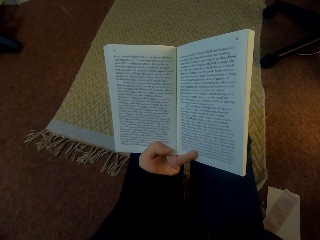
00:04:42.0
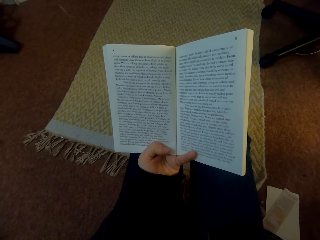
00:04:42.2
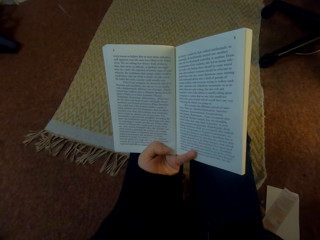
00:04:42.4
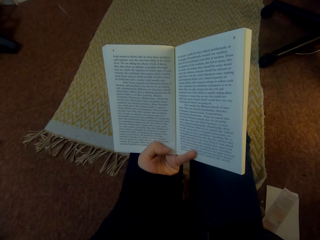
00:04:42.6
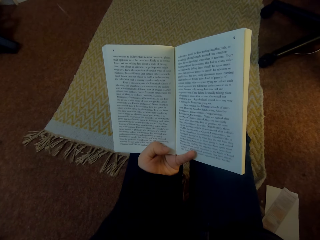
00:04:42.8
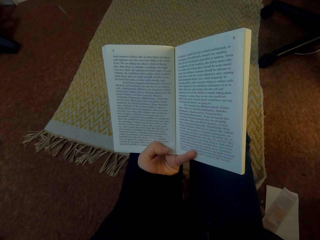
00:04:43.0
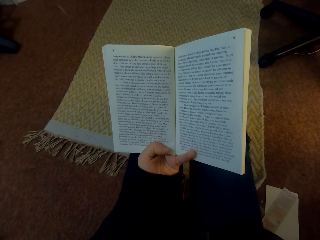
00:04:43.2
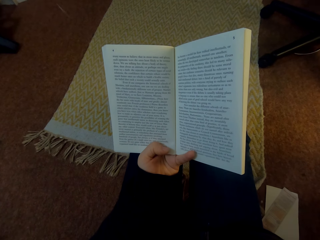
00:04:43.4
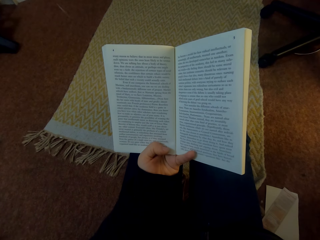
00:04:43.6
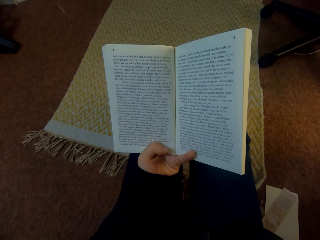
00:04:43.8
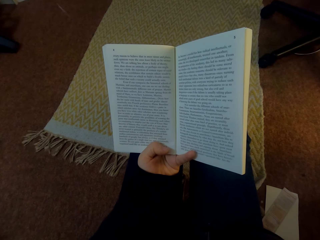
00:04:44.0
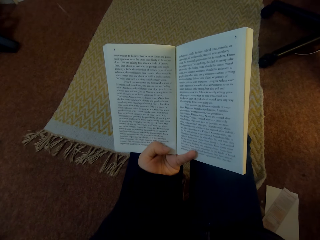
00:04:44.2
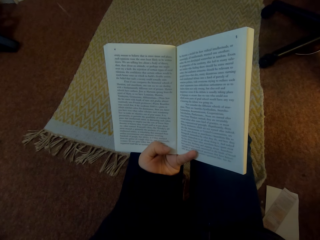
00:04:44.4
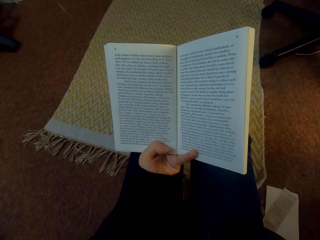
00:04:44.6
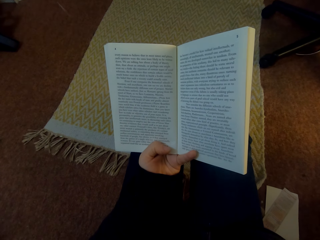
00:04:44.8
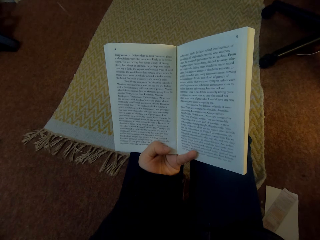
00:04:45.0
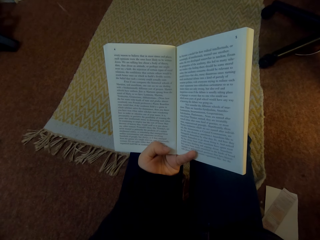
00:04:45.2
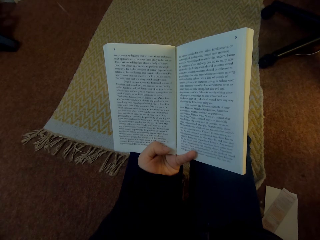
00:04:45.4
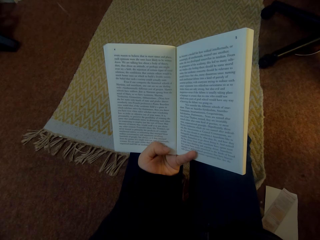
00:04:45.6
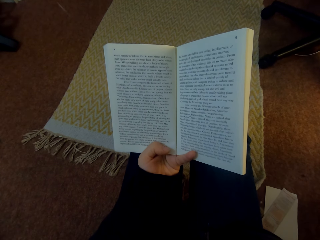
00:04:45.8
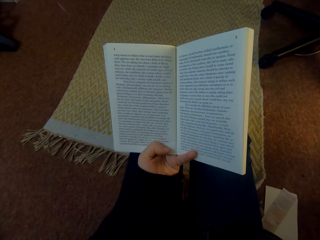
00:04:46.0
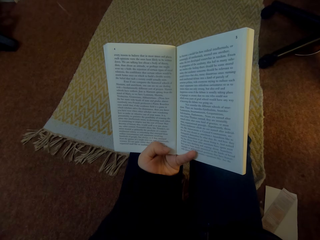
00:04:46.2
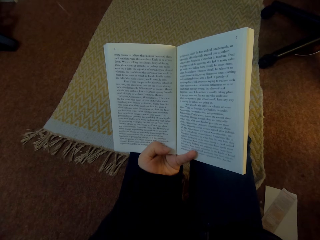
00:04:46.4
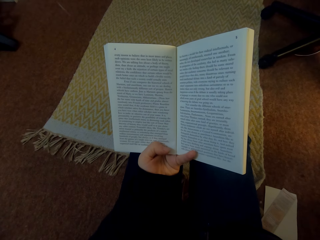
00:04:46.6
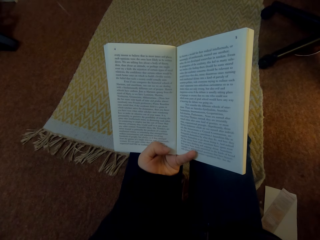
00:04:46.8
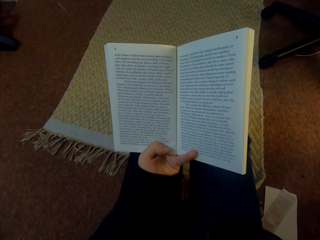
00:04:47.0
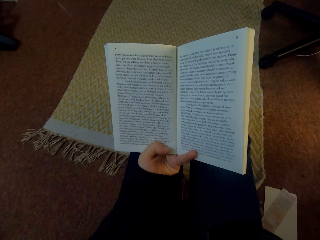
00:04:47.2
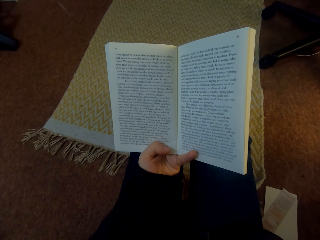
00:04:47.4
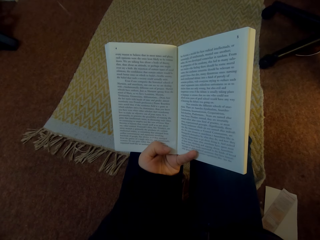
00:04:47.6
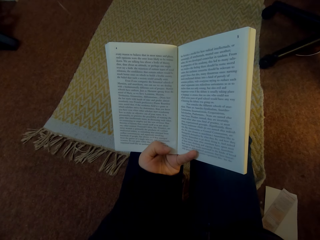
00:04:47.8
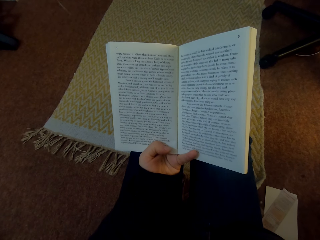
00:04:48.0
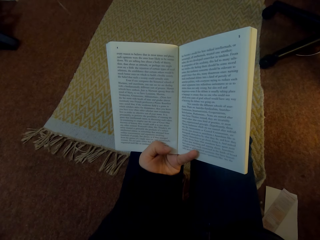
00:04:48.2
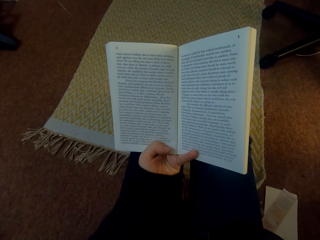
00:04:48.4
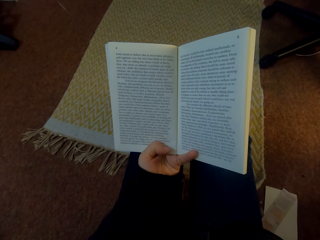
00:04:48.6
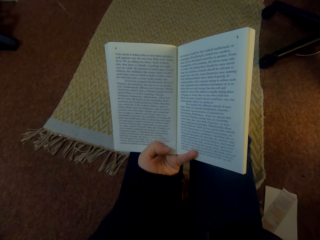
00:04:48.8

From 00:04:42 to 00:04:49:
The camera wearer reads the book.

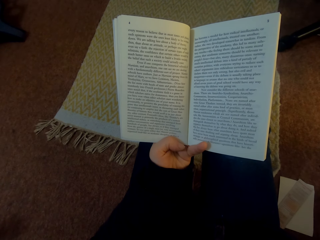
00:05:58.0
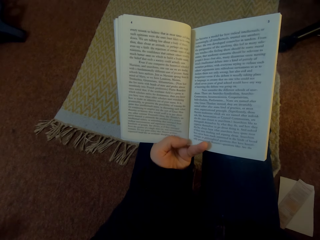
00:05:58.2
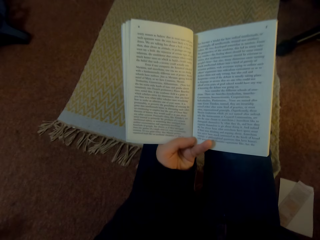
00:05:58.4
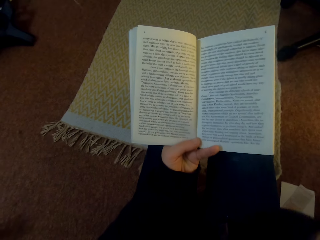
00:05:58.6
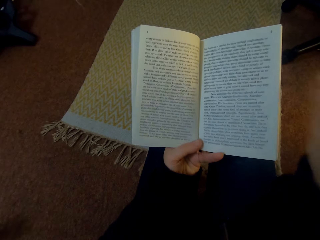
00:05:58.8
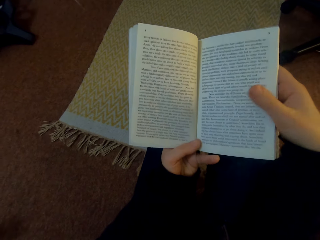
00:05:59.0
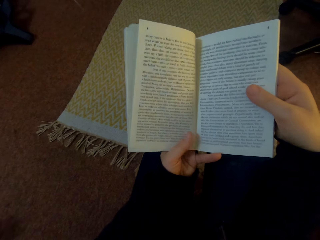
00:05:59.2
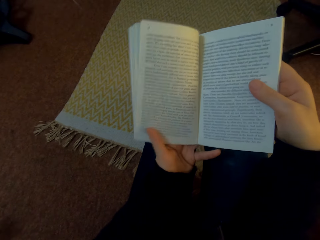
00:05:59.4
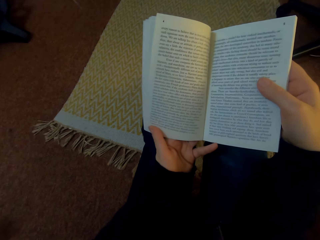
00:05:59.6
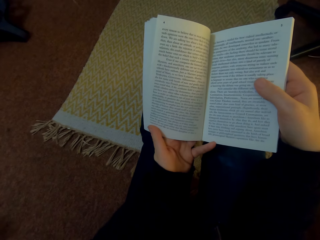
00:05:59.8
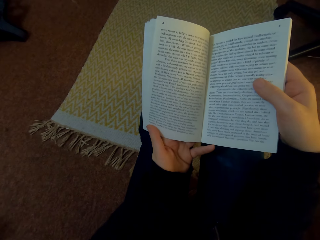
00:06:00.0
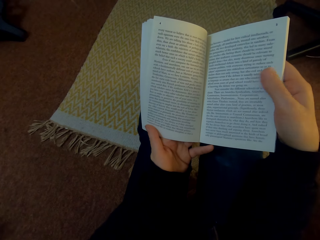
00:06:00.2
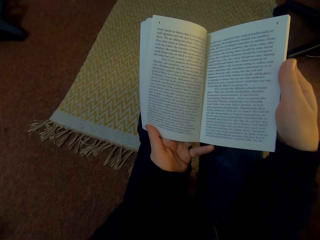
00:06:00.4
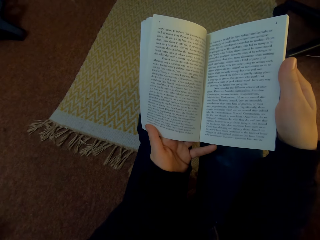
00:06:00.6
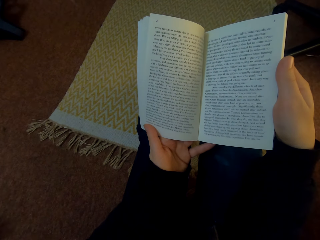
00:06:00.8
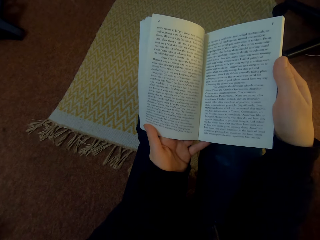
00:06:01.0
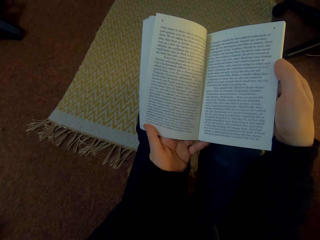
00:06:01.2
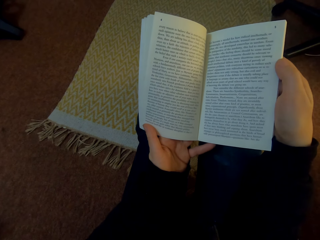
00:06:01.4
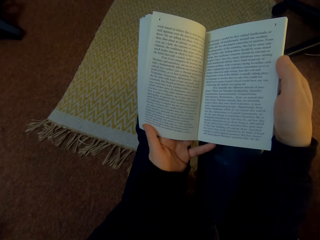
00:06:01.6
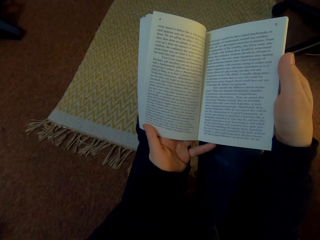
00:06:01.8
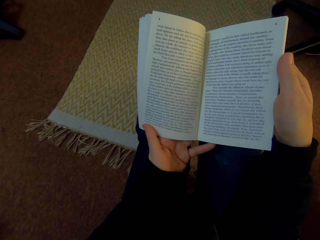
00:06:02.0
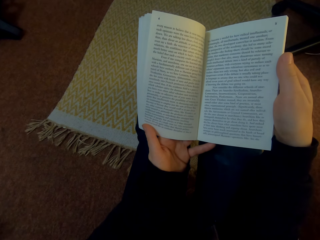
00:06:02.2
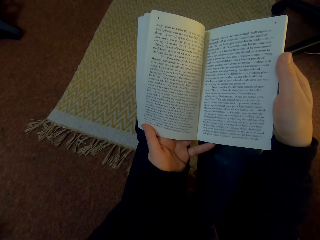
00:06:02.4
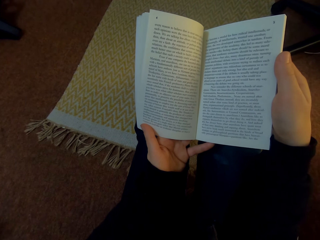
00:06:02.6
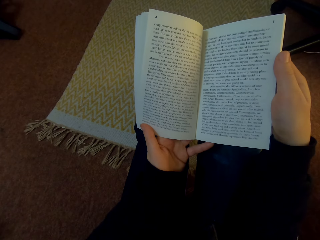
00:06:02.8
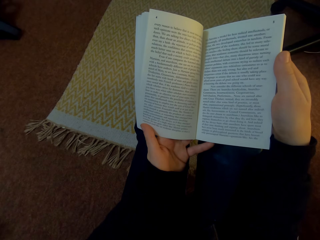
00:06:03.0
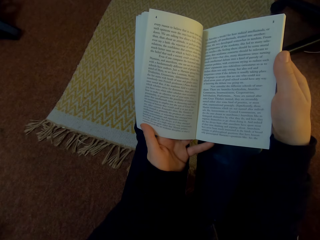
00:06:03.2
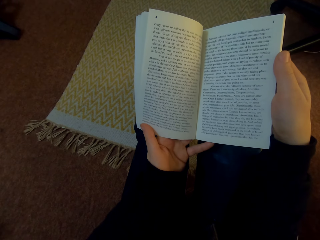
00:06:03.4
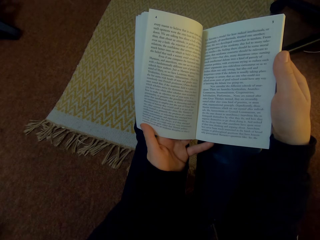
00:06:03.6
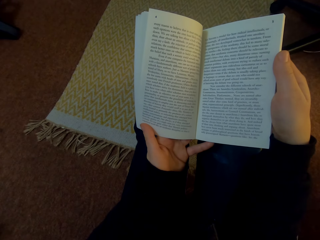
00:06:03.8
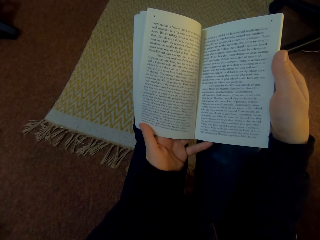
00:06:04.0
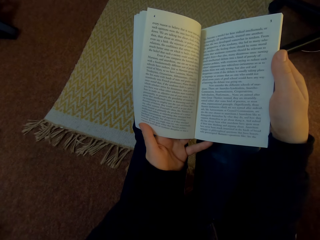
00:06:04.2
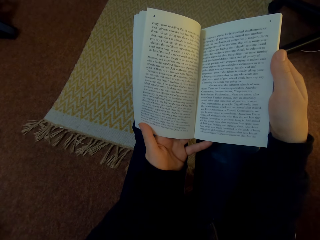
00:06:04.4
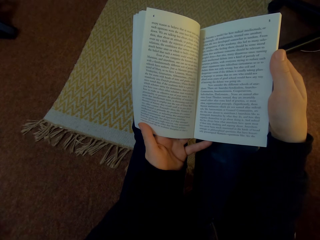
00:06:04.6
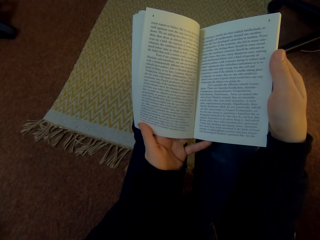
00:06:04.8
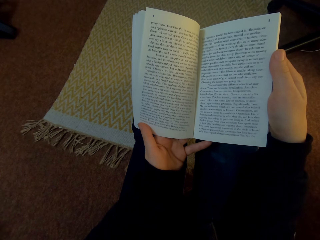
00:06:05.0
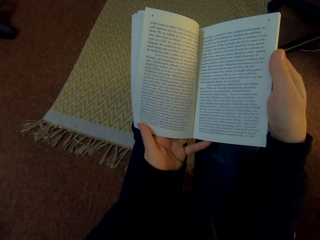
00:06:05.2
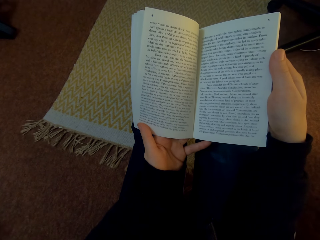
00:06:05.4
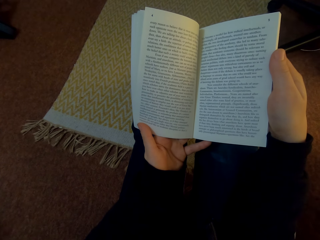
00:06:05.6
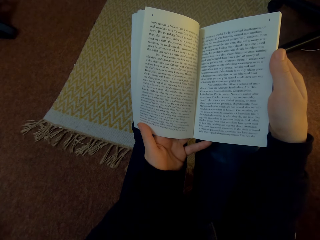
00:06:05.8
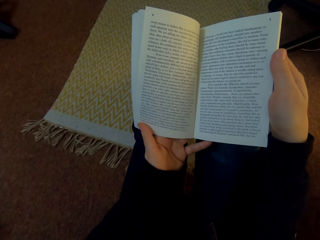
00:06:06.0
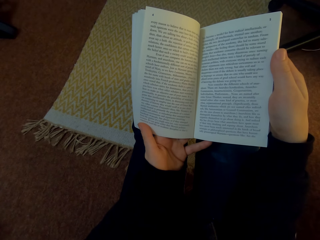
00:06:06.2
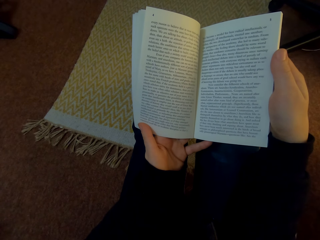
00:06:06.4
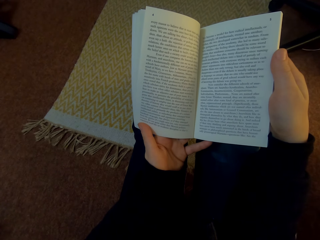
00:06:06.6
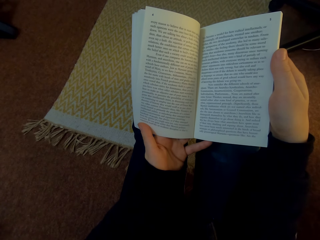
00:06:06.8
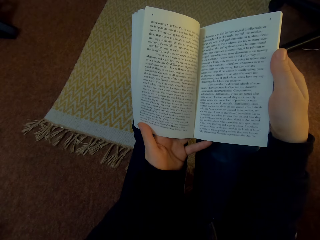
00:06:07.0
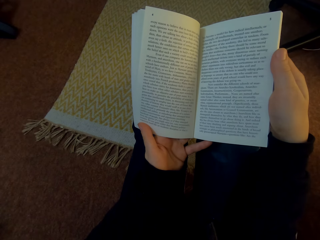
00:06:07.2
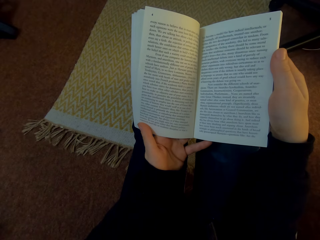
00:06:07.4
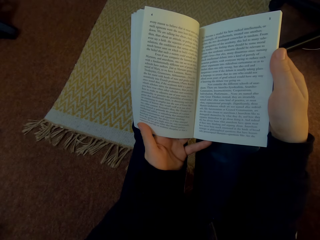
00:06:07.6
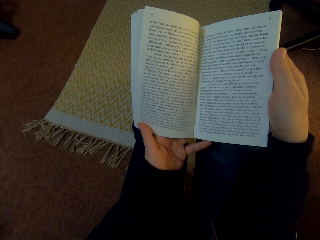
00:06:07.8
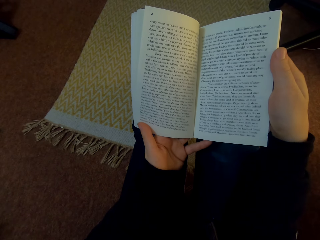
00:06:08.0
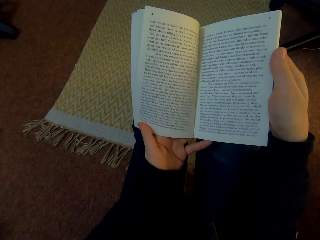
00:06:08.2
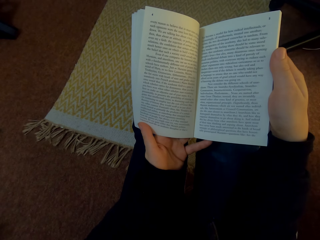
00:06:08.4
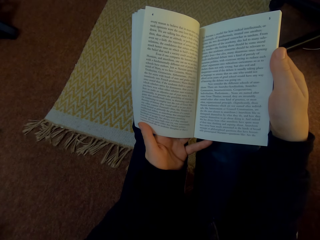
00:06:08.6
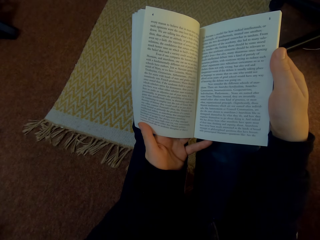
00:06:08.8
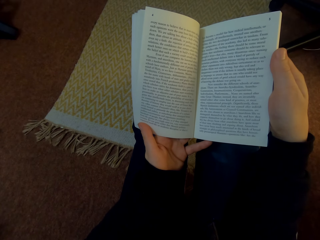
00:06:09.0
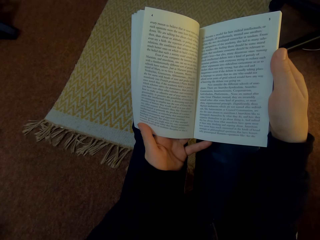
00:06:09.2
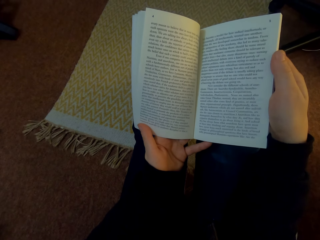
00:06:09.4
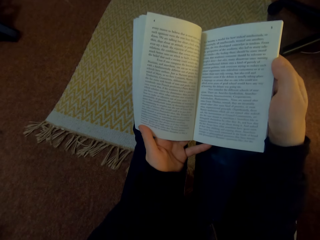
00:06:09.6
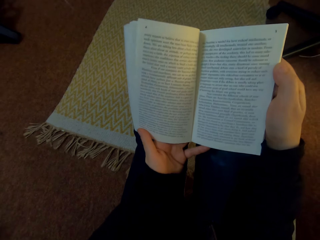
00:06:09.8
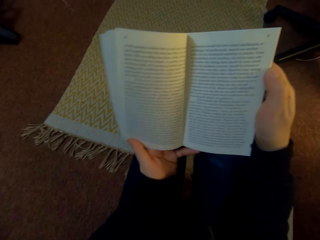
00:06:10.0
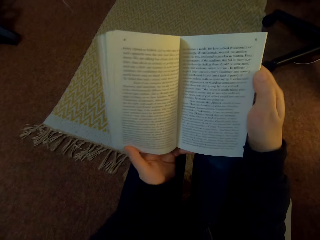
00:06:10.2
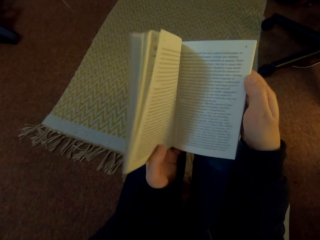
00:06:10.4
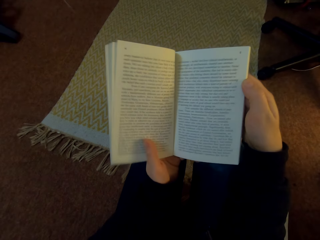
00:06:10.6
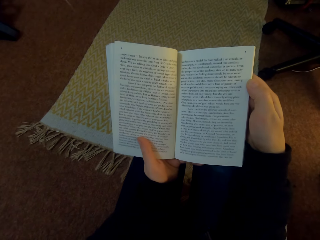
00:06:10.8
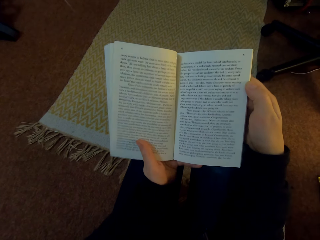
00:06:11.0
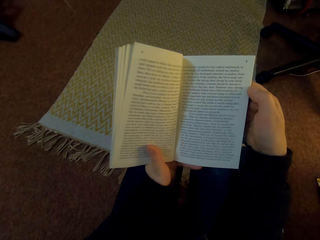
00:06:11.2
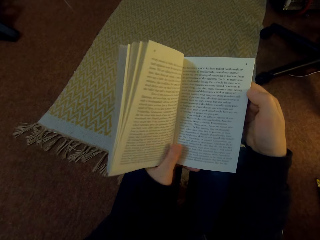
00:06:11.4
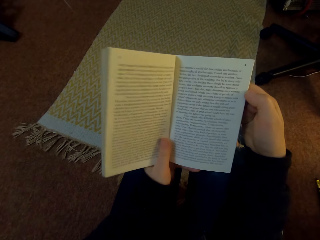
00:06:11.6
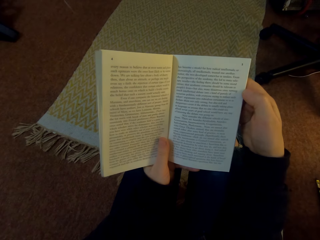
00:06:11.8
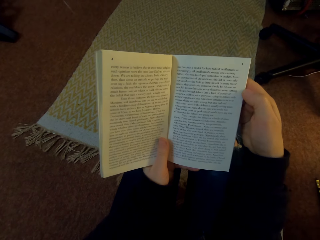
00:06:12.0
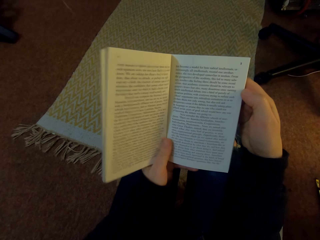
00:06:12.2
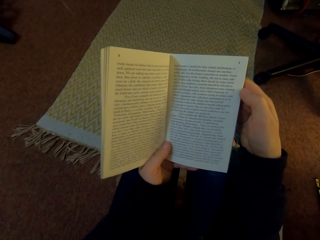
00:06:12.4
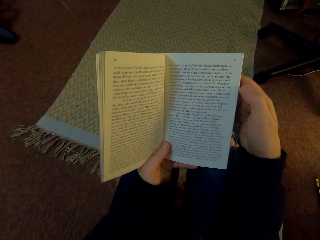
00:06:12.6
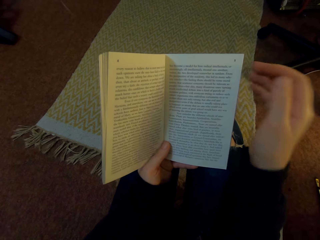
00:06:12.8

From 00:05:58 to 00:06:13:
The camera wearer holds the book with both hands. They read the book. They read the book.
